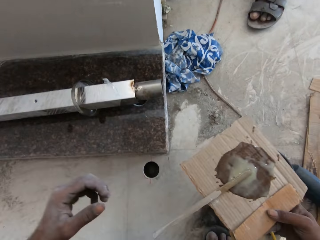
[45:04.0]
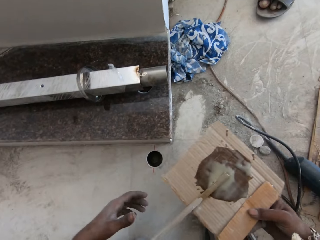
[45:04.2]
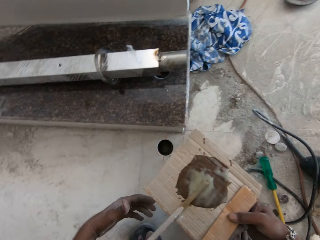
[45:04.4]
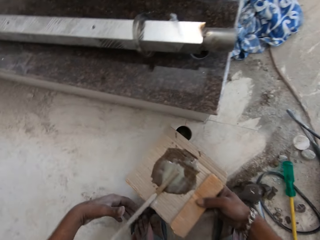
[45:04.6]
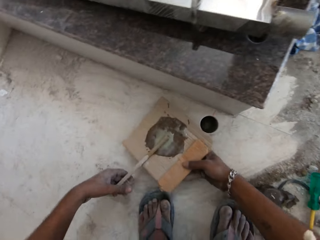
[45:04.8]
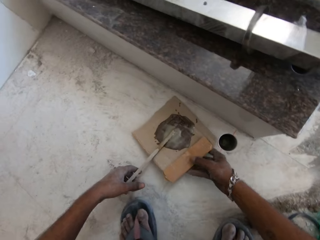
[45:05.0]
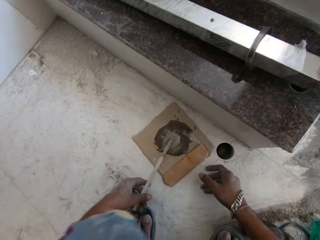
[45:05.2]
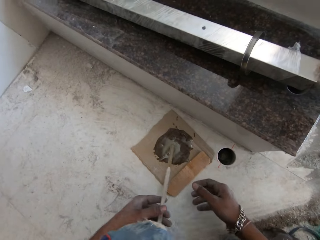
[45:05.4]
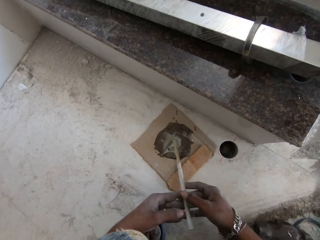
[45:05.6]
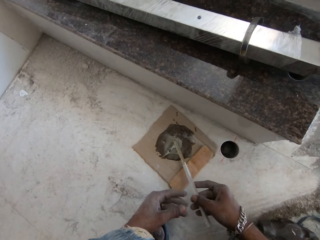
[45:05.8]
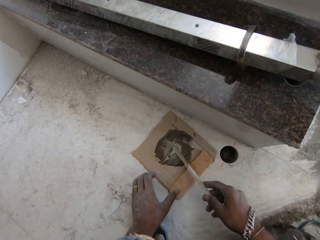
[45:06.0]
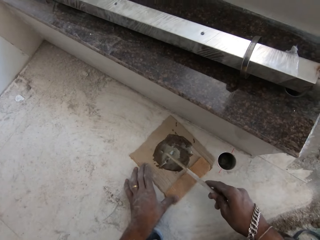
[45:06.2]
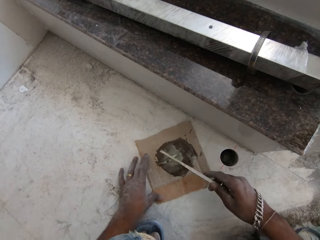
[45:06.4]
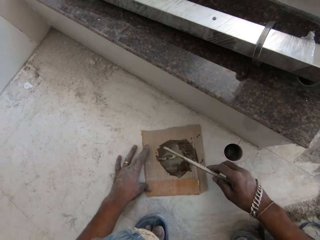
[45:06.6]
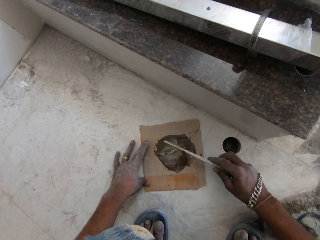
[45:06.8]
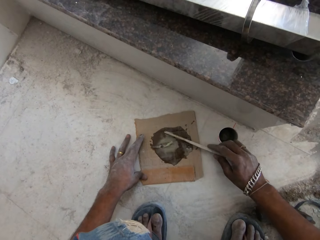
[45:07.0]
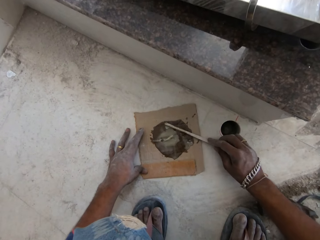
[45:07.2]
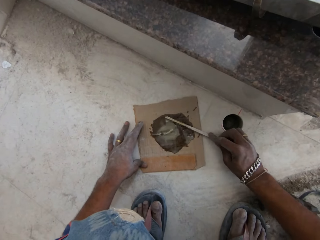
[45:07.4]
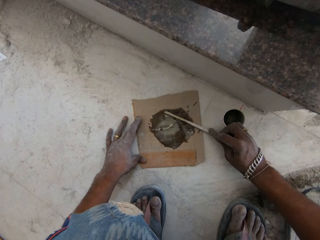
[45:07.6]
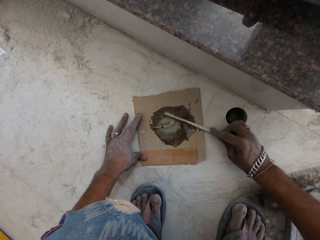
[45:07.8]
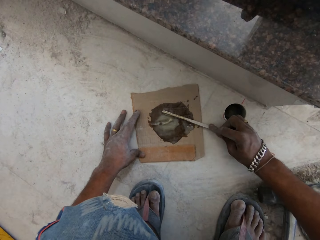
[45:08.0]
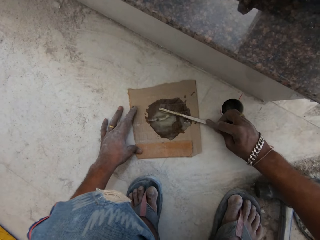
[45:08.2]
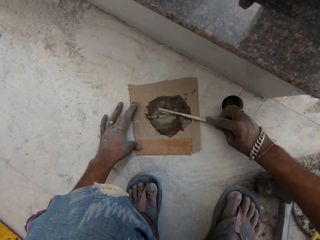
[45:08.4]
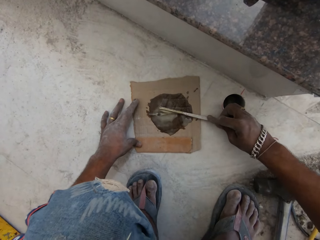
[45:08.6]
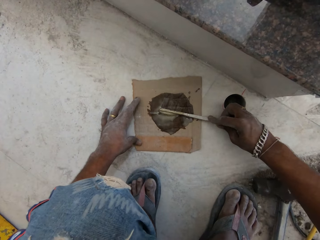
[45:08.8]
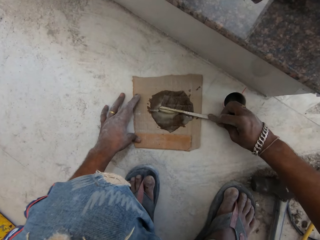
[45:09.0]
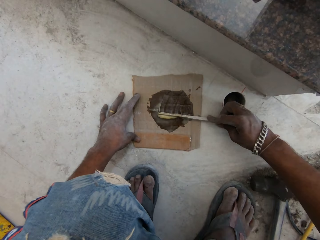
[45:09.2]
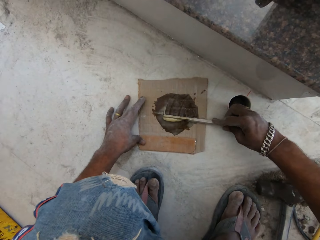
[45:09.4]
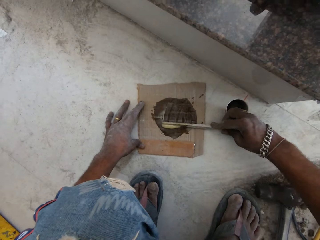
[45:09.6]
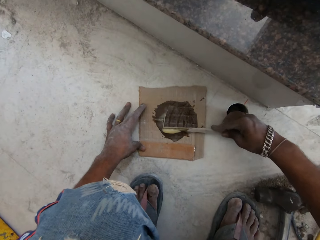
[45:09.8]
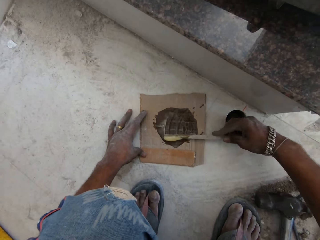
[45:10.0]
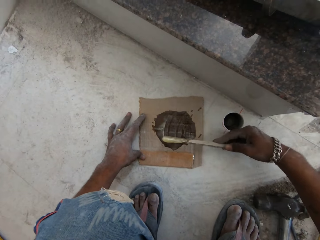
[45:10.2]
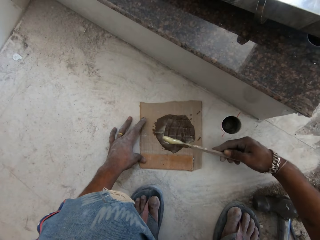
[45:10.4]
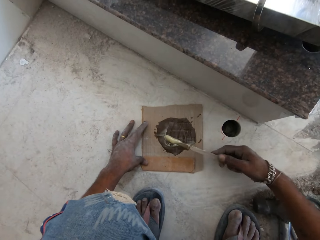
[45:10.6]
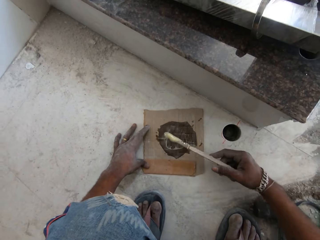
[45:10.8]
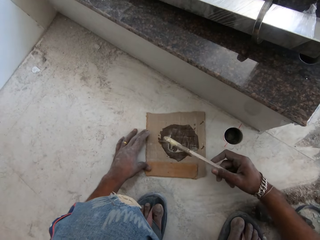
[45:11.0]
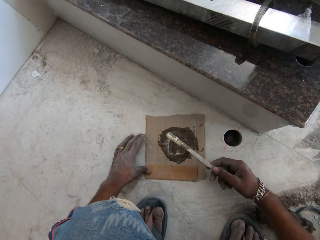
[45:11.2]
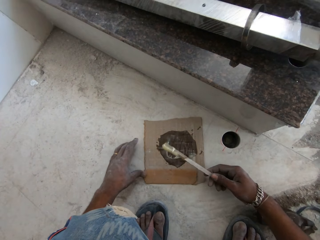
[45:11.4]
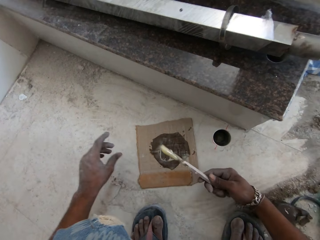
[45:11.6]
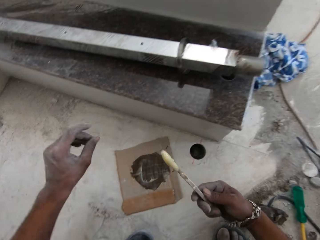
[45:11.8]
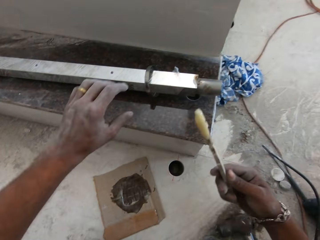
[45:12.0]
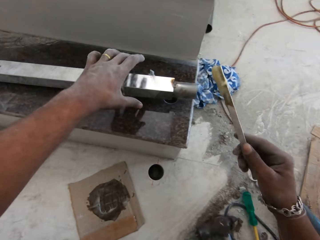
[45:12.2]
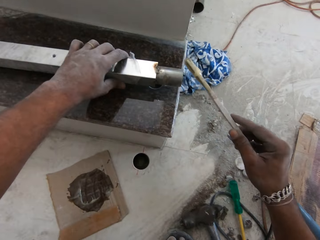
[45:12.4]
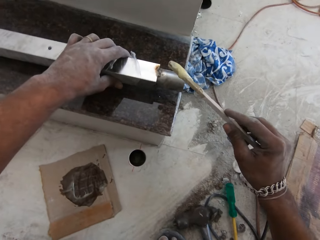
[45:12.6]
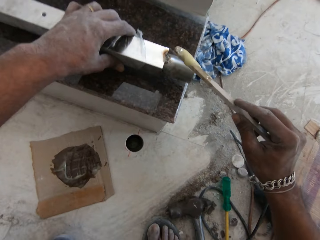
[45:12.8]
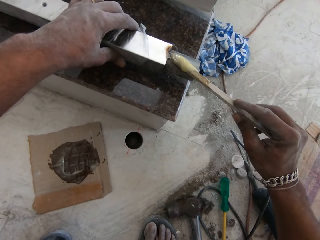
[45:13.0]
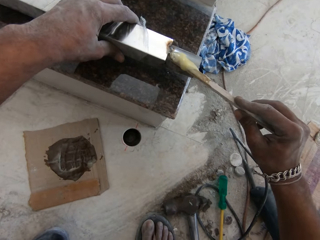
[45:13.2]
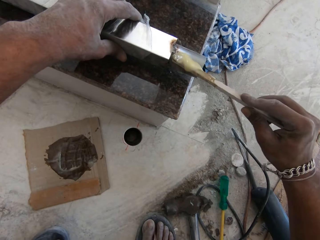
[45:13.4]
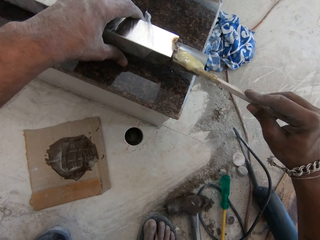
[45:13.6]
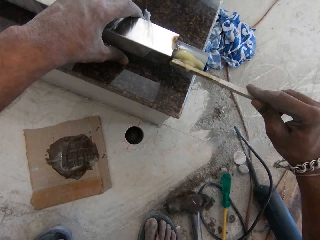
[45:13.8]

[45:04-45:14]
The camera wearer holds the stick on the paperboard in his right hand with his left hand. He places the paperboard in his right hand on the floor. He passes the stick on the paperboard from his left hand to his right hand. He picks the stick from the paperboard on the floor with his right hand. He moves the paperboard on the floor with his left hand. He scoops some glue from the paperboard on the floor in his left hand with the stick in his right hand. He holds the baluster on the staircase with his left hand. He applies the glue from the stick in his right hand on the baluster in his left hand.

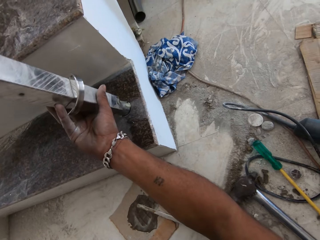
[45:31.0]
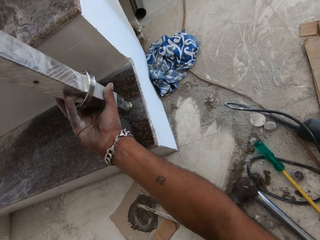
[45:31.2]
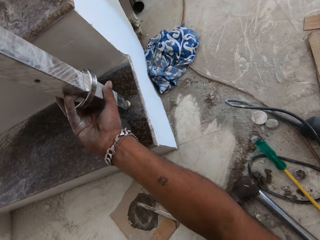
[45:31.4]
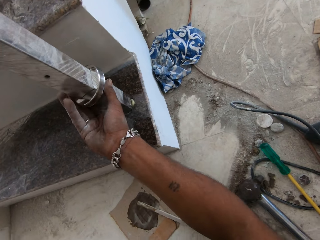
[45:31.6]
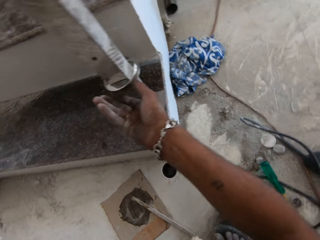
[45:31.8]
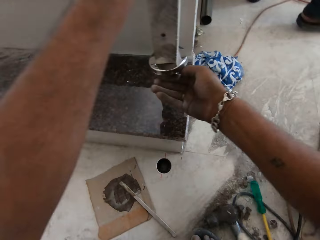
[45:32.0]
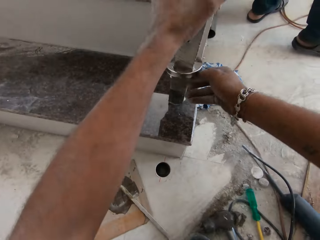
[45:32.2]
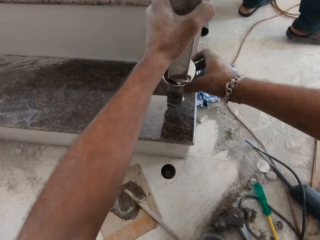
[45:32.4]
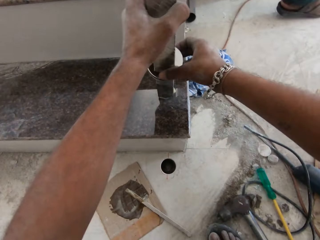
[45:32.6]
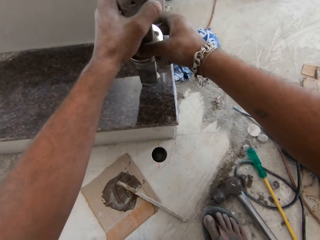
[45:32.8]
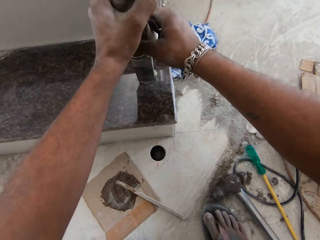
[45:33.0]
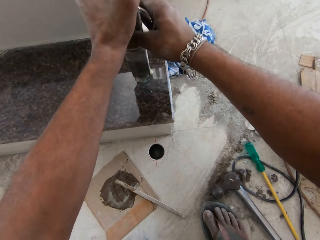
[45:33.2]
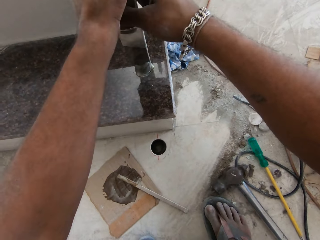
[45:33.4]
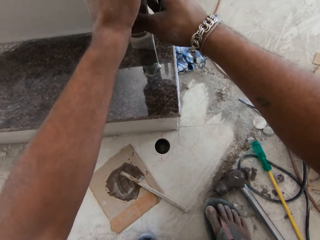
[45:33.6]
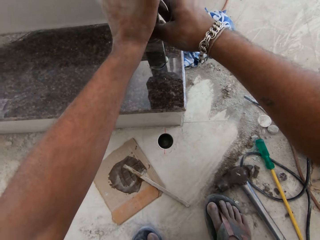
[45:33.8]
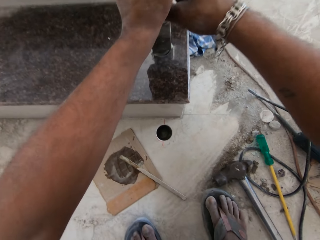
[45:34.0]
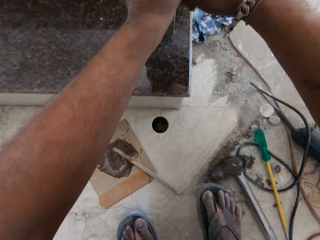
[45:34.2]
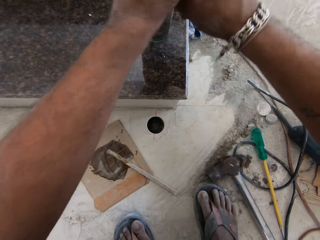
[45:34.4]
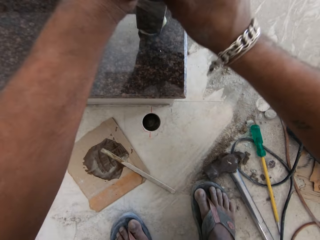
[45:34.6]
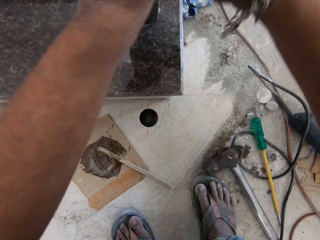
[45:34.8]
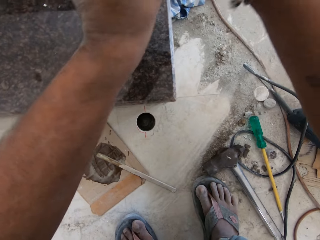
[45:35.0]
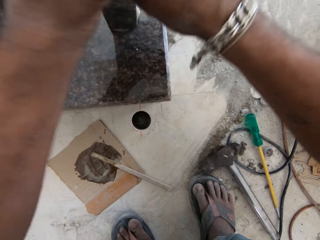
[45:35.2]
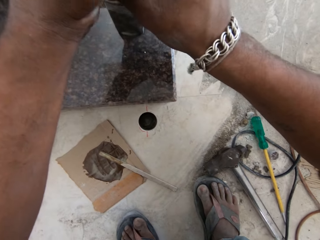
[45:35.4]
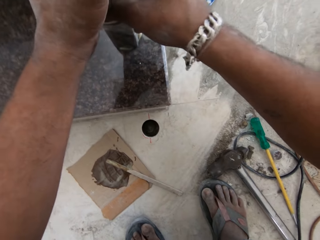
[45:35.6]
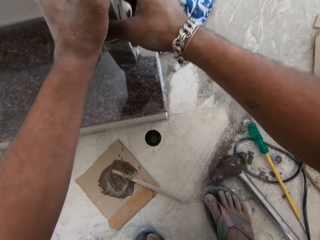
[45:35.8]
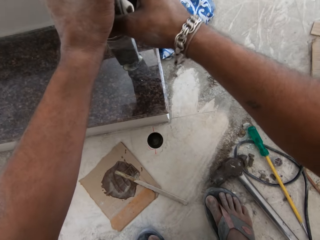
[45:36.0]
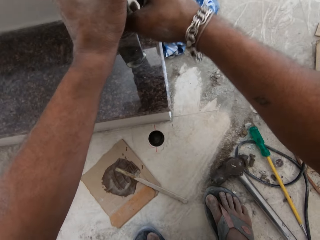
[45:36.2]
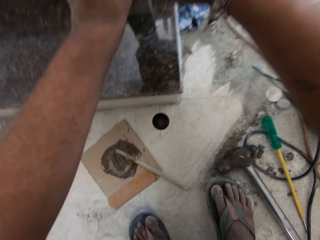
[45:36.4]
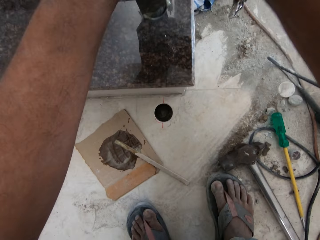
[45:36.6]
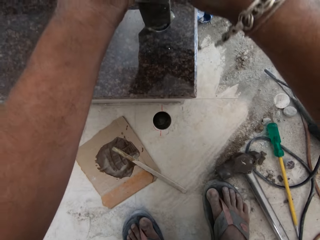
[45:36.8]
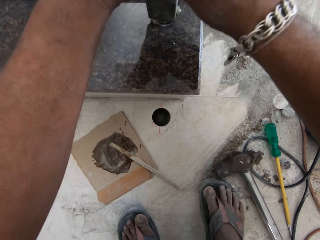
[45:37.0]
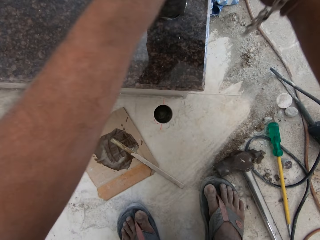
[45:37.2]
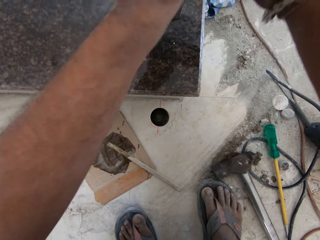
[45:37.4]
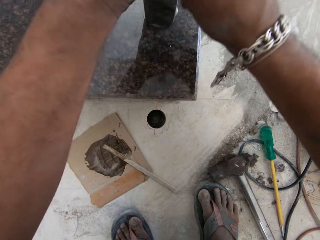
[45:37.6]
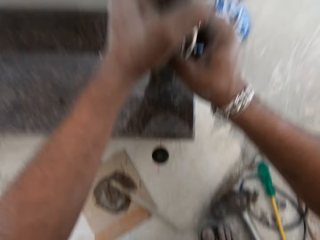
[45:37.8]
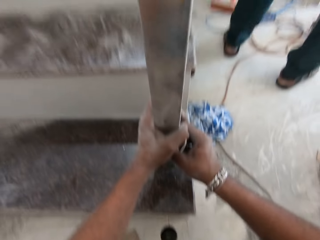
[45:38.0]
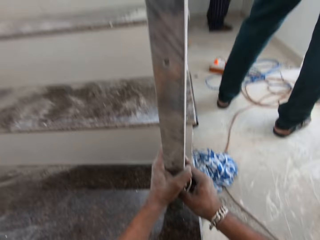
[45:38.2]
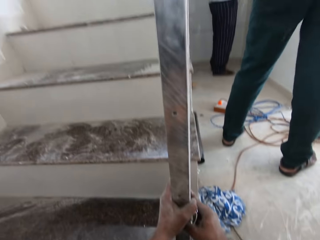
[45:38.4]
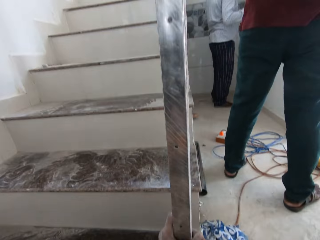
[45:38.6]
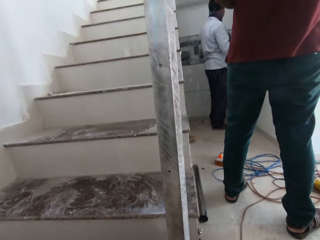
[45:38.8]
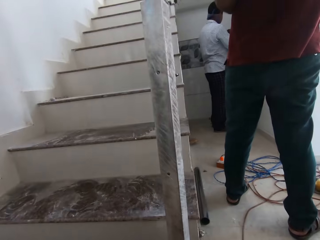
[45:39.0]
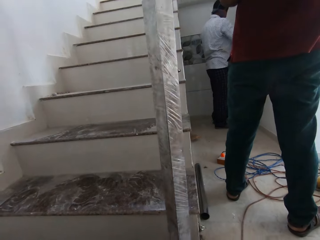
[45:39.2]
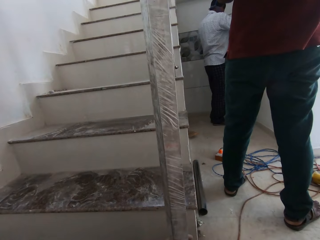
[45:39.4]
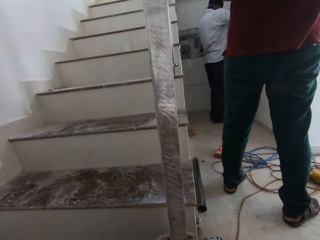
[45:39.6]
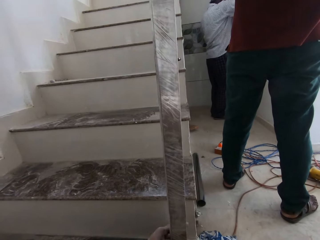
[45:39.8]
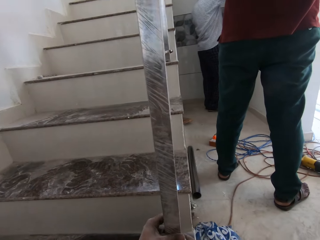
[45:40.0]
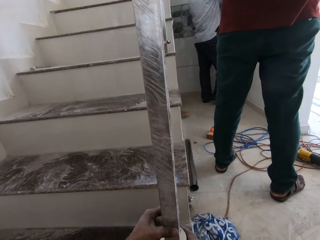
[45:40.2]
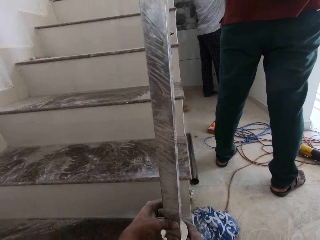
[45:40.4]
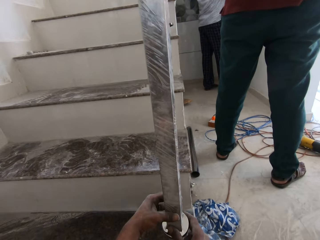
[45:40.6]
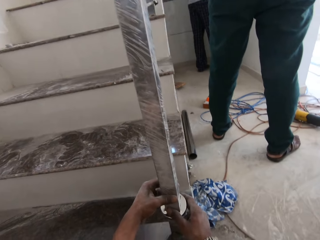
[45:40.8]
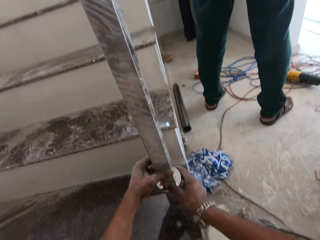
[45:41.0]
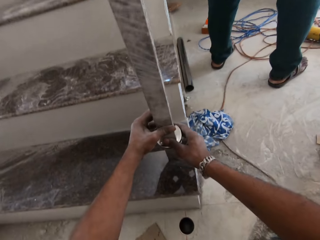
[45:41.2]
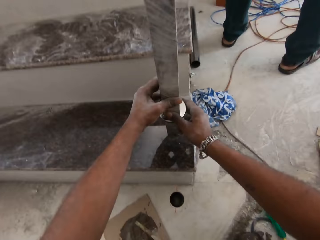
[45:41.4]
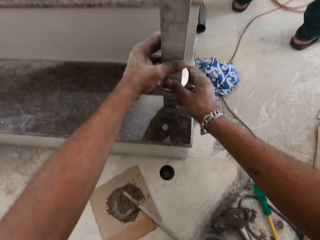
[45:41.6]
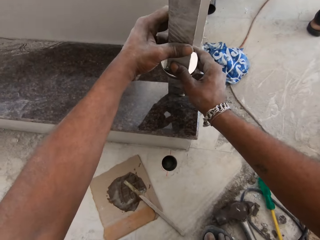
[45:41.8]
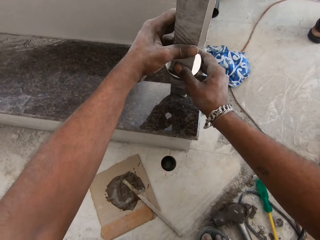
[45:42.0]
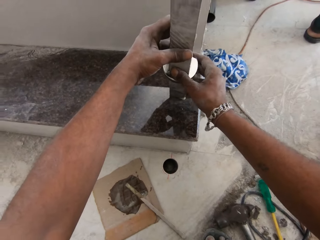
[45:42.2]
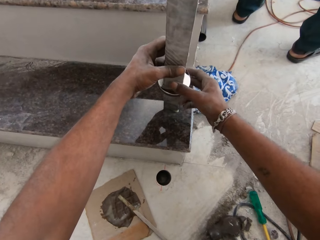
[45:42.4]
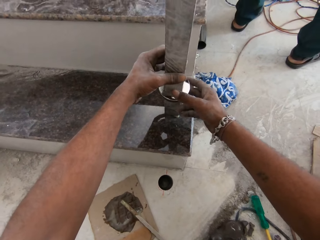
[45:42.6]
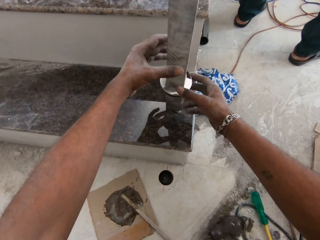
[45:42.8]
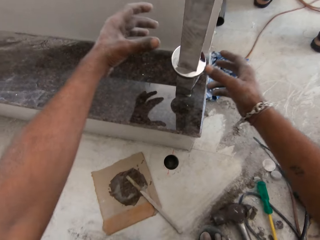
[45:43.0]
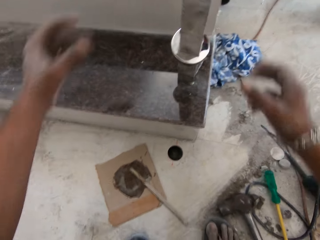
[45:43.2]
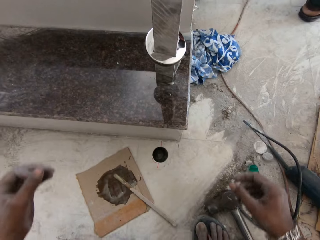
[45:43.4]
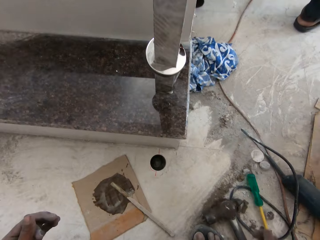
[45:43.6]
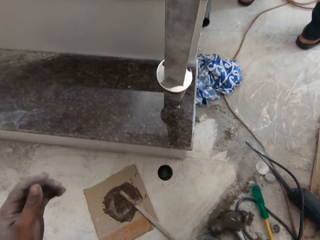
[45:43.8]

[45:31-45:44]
The camera wearer inserts the baluster in a hole on the staircase with both hands.
